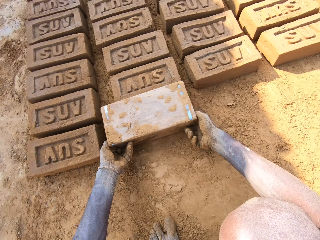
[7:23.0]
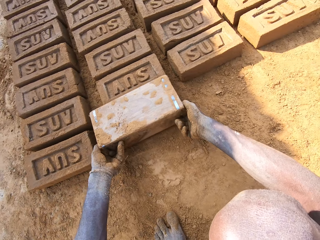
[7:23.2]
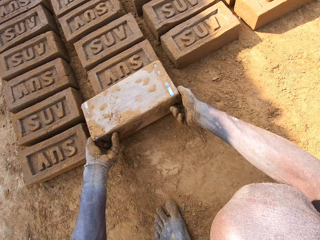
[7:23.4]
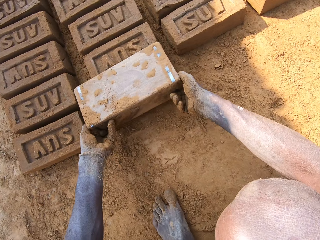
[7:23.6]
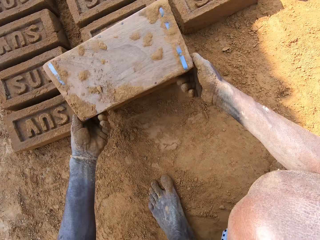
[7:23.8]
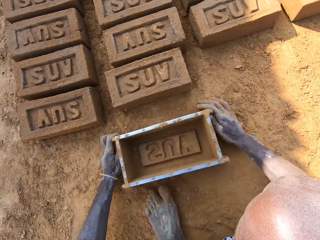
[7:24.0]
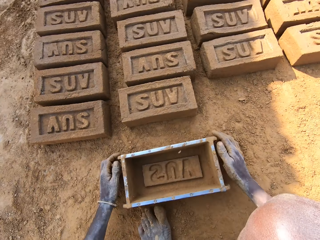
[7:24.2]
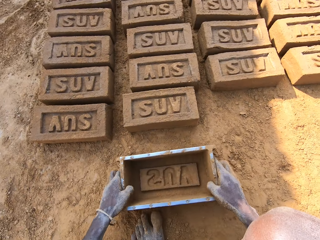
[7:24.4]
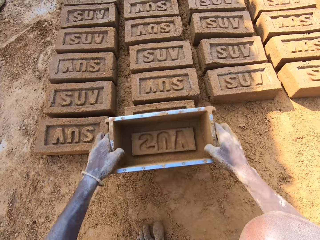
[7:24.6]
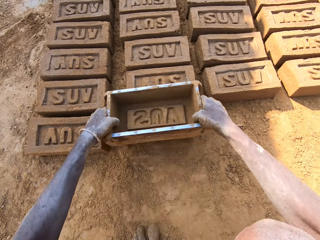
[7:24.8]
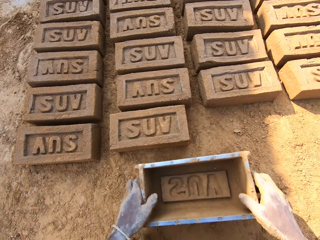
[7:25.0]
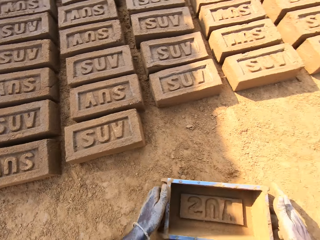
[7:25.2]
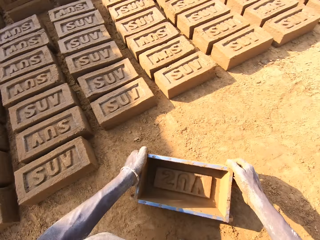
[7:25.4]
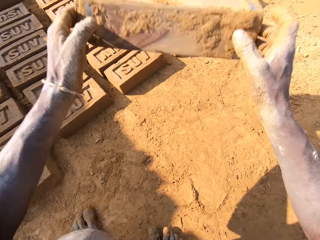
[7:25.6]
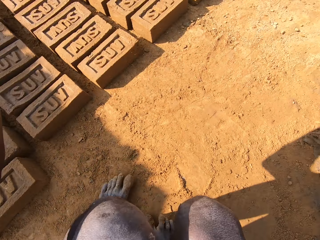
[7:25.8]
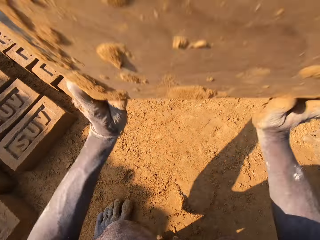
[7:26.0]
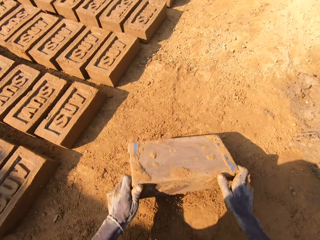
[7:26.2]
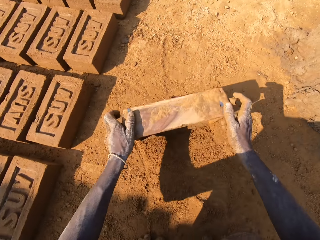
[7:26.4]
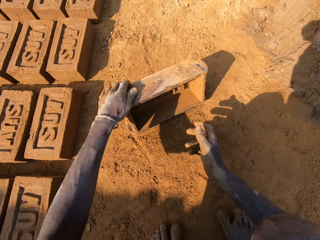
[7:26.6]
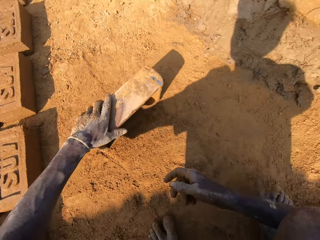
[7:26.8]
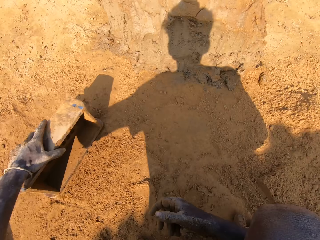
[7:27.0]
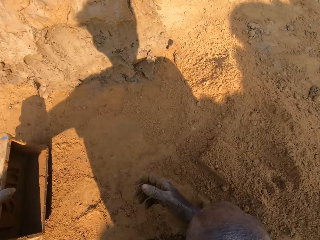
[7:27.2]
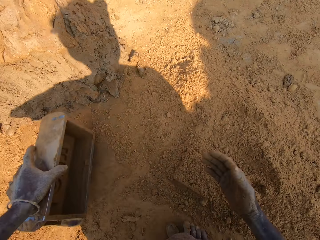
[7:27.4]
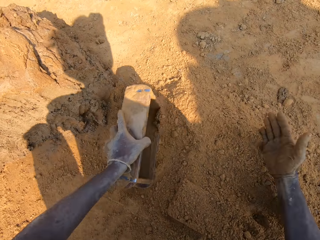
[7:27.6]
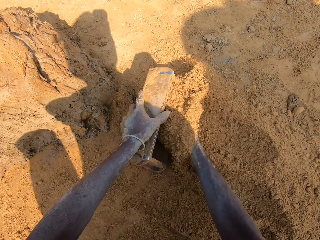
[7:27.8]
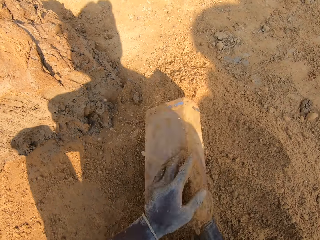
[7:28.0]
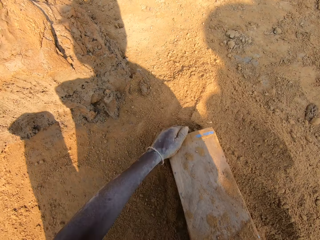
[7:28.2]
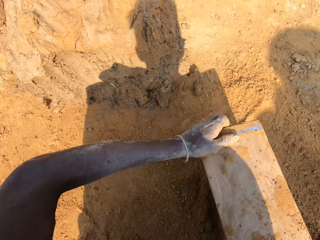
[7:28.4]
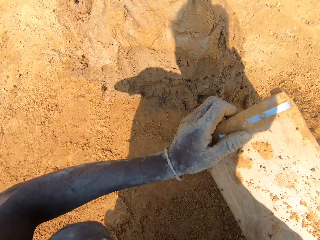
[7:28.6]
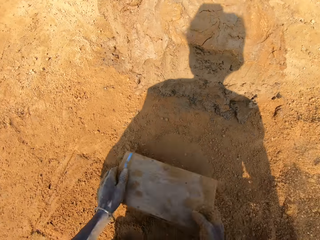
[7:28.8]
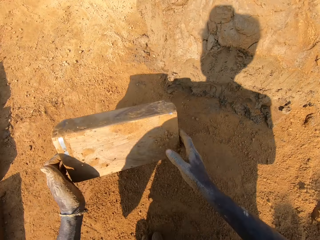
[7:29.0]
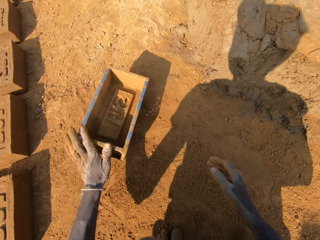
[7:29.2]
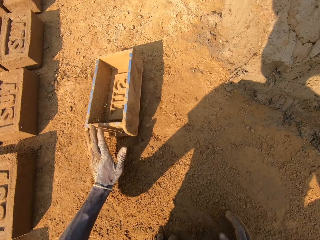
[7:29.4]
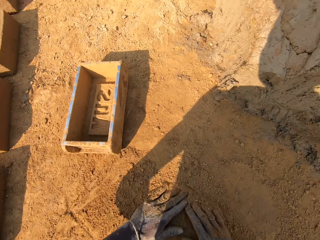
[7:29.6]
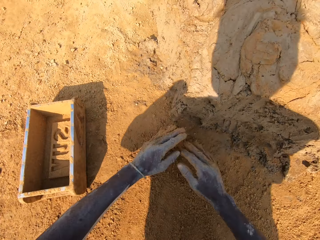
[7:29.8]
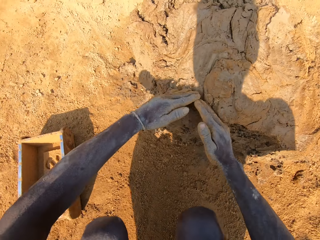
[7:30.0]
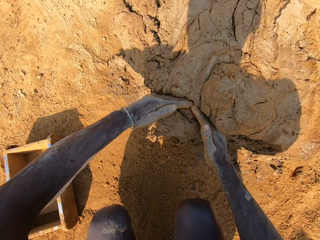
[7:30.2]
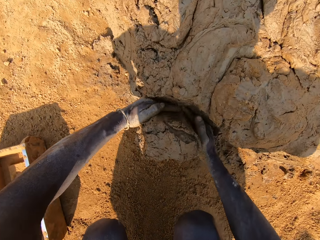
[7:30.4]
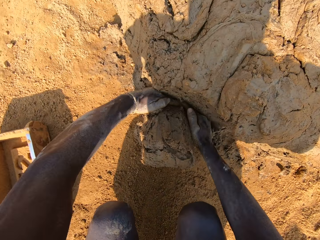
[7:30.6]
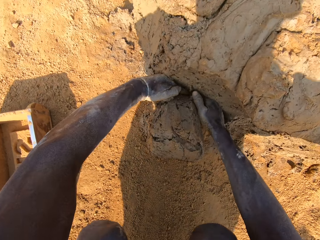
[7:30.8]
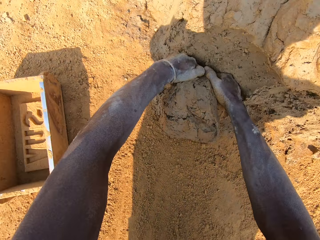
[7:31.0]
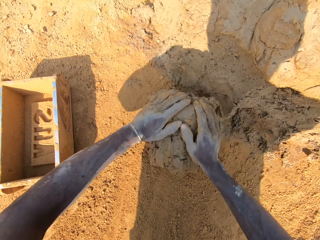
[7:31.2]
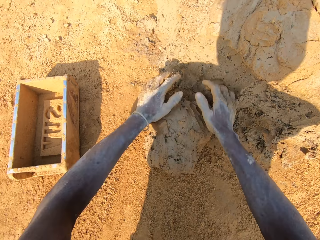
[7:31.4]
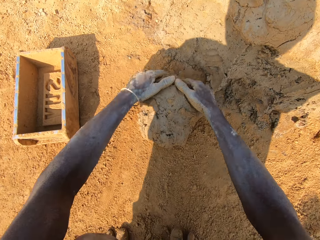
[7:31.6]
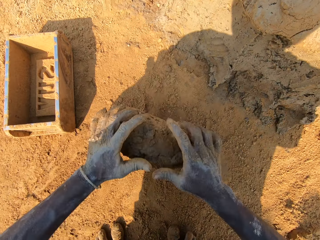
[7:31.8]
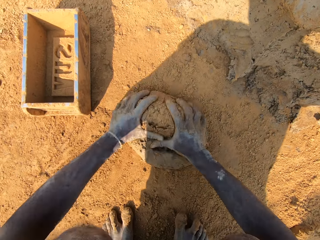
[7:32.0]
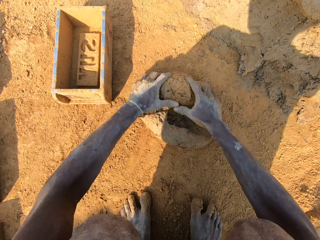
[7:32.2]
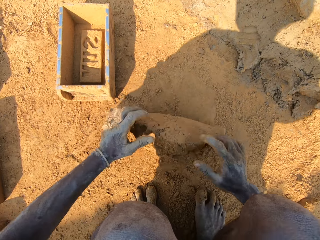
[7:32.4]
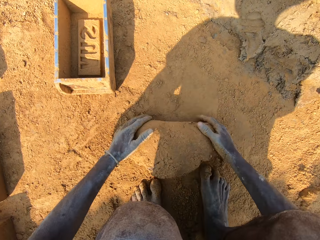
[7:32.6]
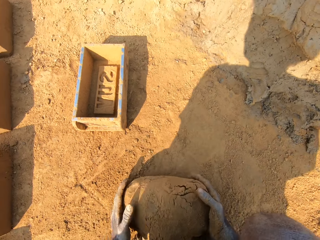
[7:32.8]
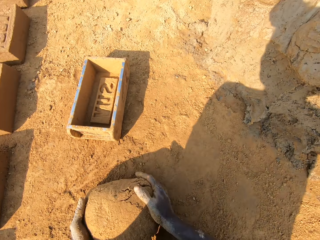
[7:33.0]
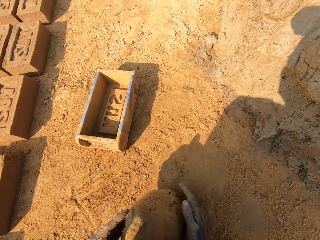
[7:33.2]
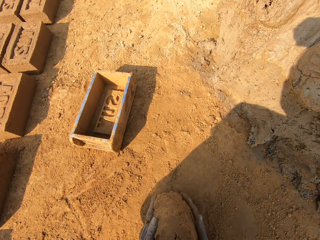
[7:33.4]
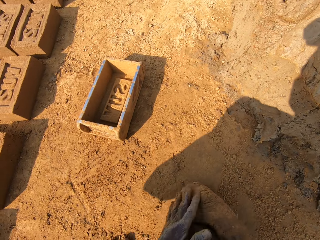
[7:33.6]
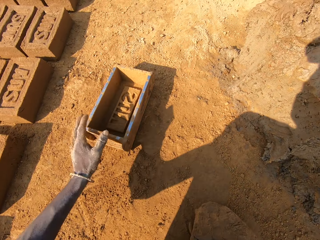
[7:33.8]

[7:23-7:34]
The camera wearer puts a brick on the ground, pours out the clay from the molding box or brick mold and holds the molding box. They align a brick on the ground. They hit the brick mold on the ground. They put soil in the molding box, pour out the soil on the ground and put the molding box down. They cut clay, pick a chunk of clay and mold the clay on the ground.

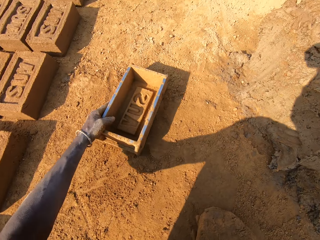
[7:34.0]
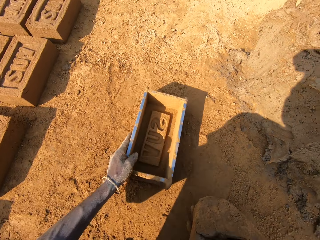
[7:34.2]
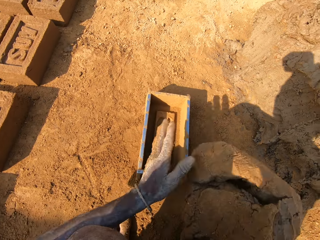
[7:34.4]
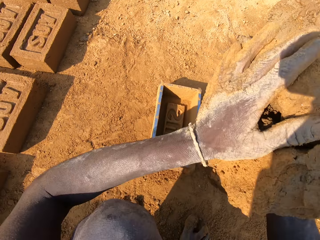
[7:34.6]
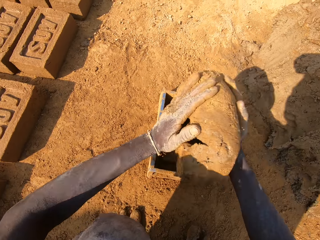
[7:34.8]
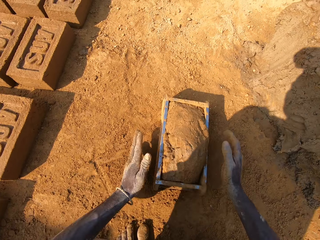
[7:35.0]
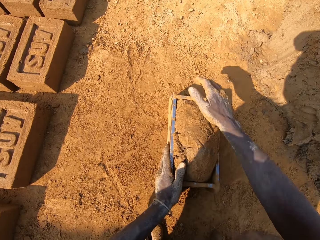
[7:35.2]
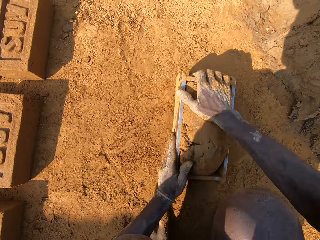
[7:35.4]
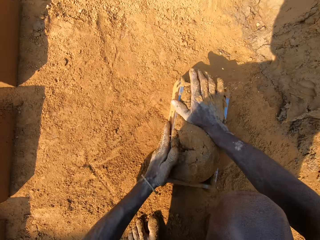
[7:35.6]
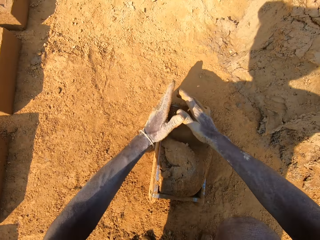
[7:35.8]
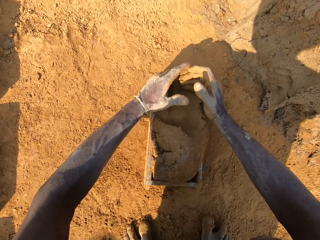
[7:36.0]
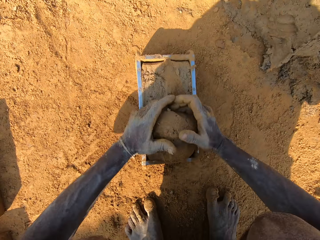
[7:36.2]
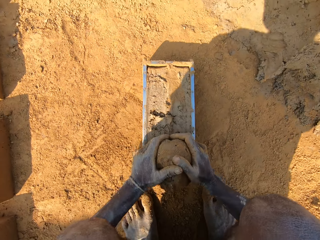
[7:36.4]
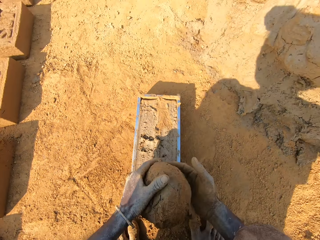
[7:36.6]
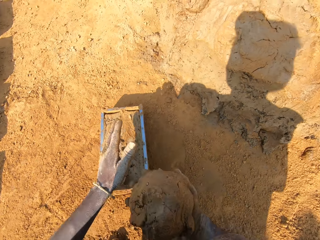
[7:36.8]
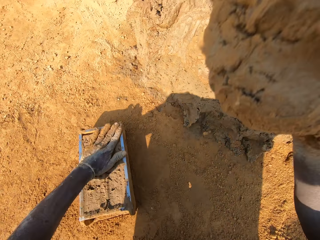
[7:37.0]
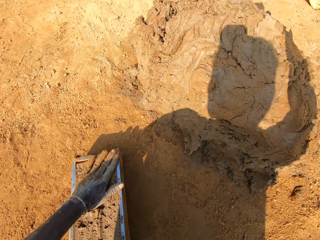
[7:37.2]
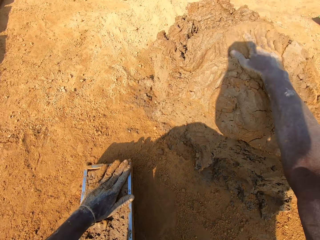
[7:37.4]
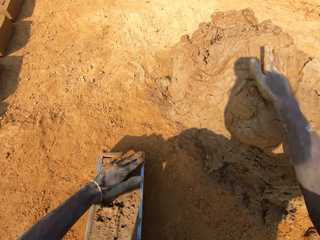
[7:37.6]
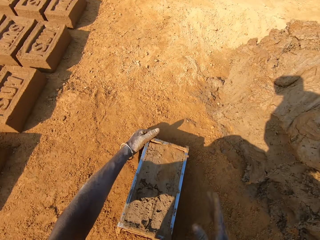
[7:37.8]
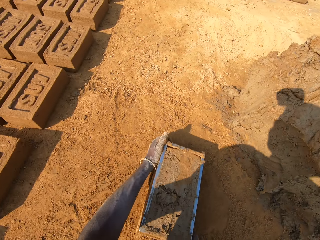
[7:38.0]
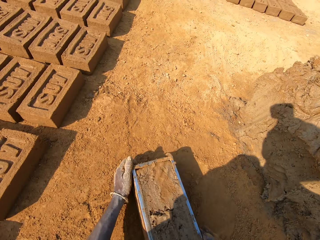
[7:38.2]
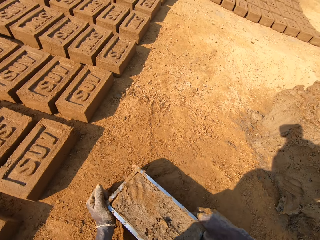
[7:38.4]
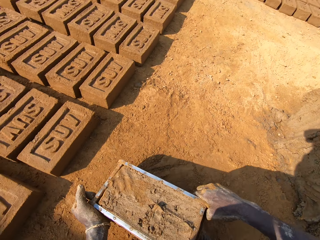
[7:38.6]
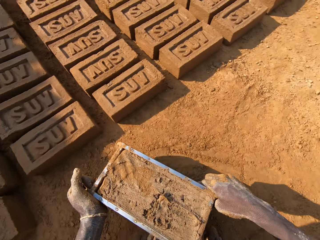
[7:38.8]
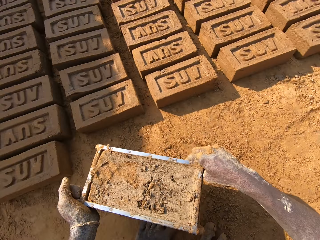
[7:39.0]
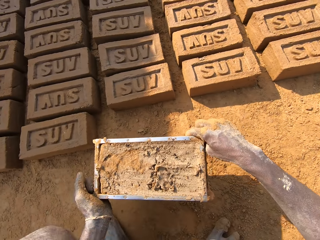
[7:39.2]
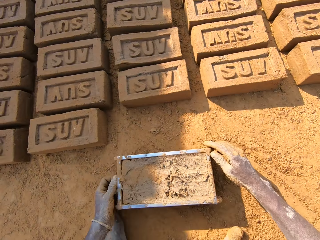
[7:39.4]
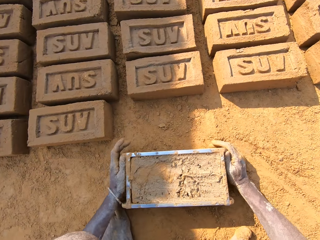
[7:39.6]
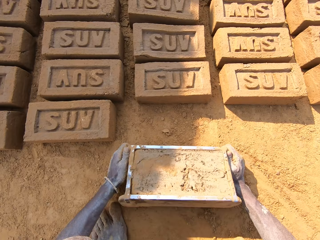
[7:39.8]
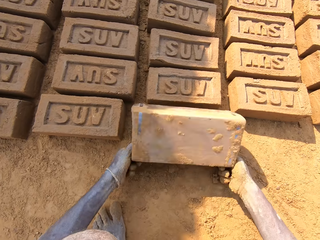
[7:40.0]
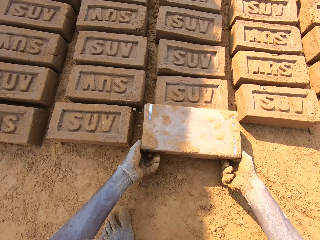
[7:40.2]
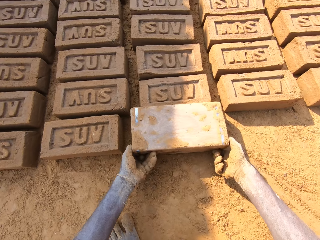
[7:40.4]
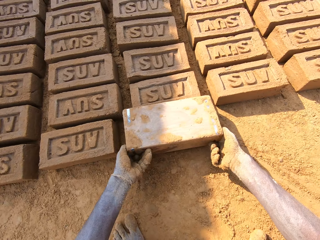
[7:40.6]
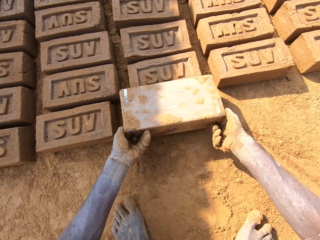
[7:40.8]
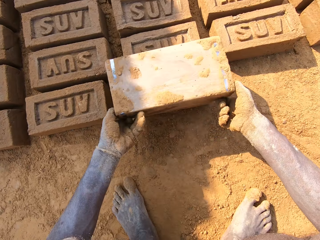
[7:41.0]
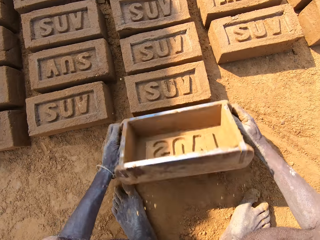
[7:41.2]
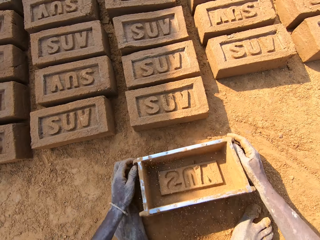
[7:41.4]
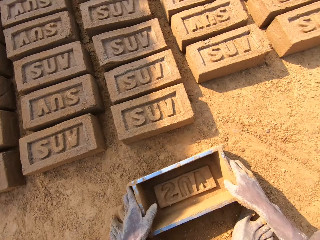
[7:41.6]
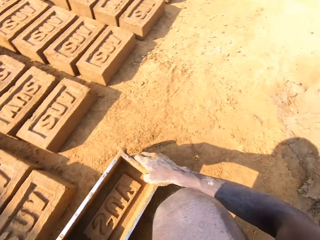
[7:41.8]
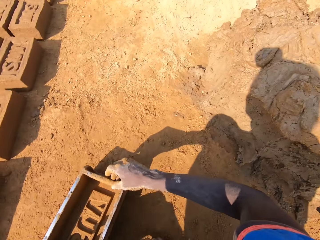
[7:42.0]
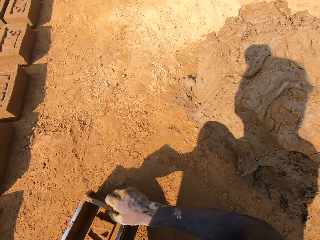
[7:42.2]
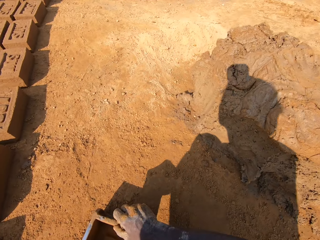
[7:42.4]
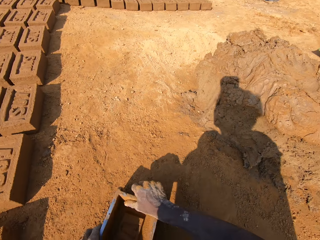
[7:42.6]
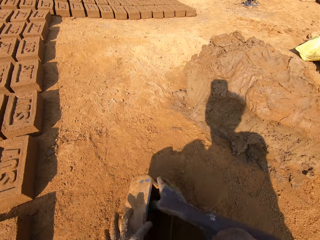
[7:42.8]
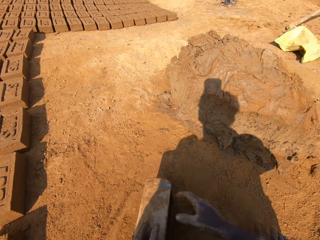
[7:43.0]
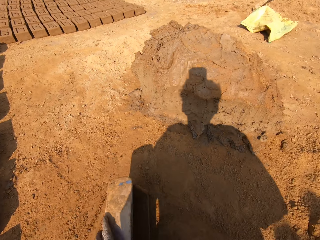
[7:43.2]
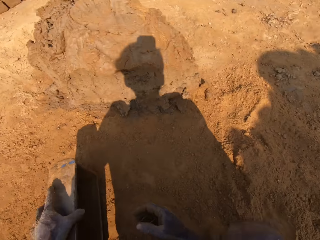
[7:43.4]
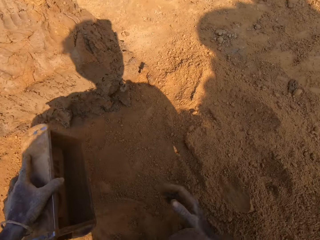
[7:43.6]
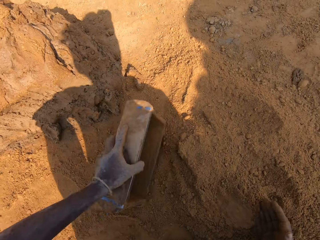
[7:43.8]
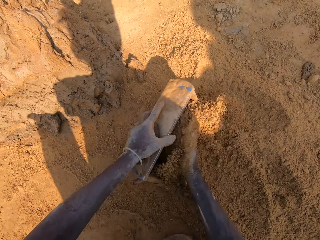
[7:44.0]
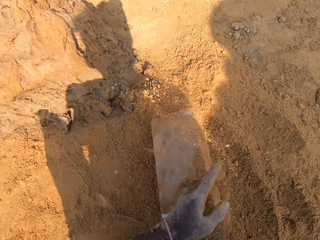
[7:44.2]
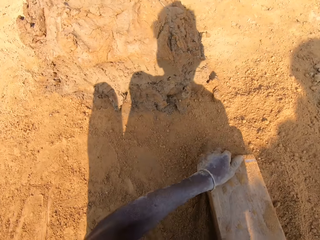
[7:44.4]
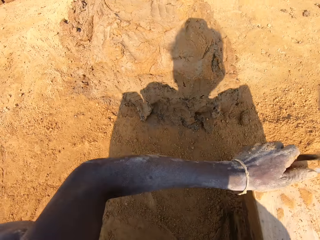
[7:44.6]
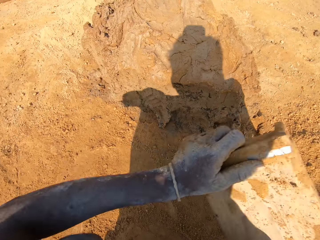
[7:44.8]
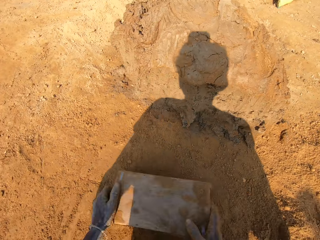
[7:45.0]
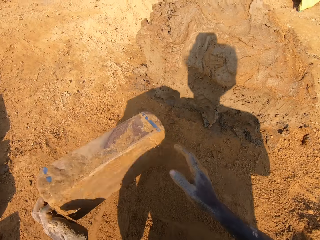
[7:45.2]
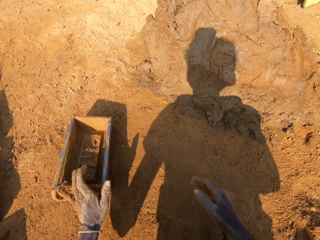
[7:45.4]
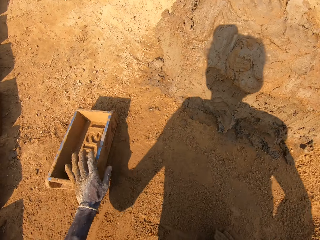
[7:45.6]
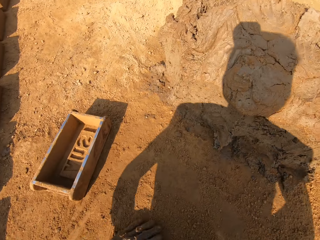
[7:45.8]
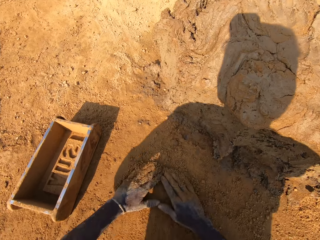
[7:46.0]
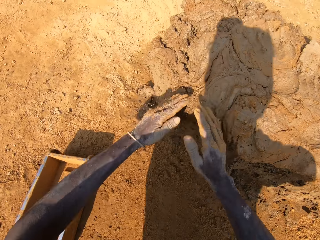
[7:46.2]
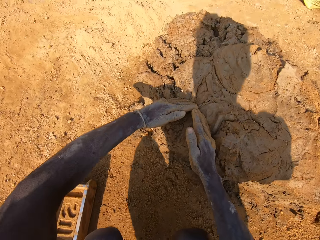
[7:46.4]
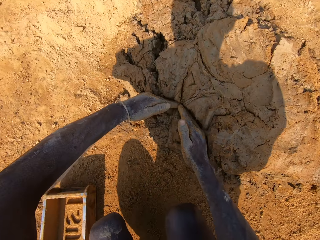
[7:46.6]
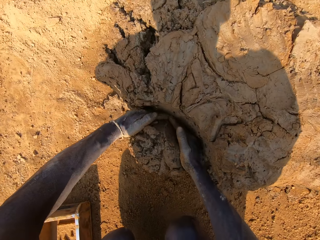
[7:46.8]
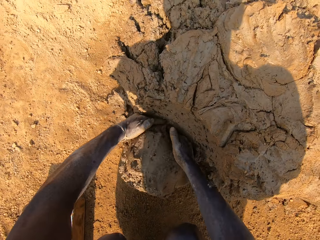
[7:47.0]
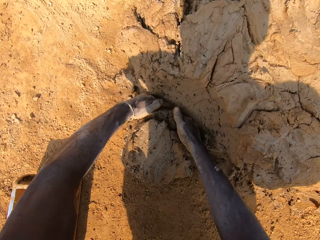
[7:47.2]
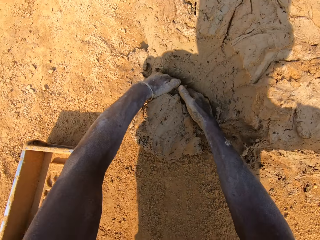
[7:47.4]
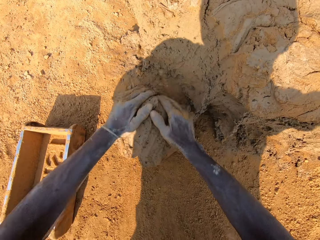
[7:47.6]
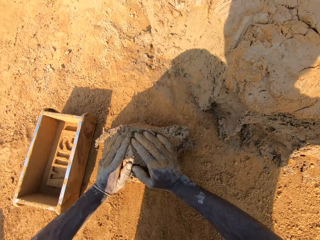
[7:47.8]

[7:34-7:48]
The camera wearer puts clay in the molding box or brick mold. They cut clay, take the extra clay from the molding box and throw the extra clay on a clay heap. They carry the molding box, pick up the brick mold on the ground, pour out the clay from the molding box, put a brick on the ground and hold the molding box. They put soil in the molding box, pour soil from the molding box on the ground, put down the molding box, cut clay and pick a chunk of clay.
